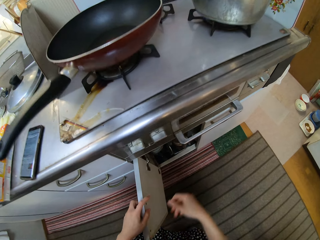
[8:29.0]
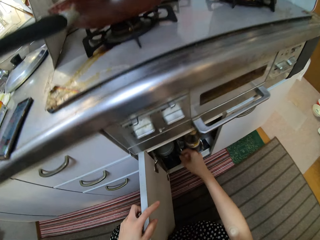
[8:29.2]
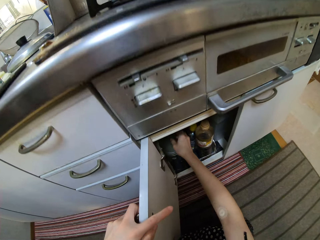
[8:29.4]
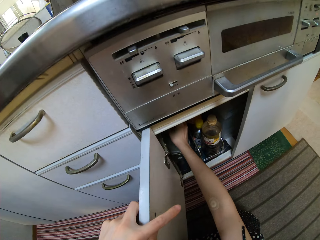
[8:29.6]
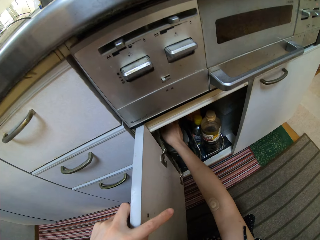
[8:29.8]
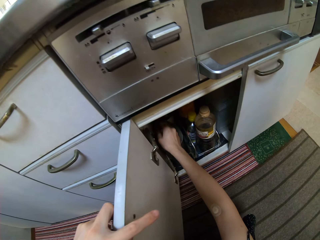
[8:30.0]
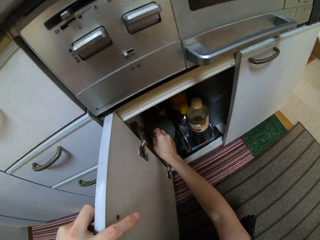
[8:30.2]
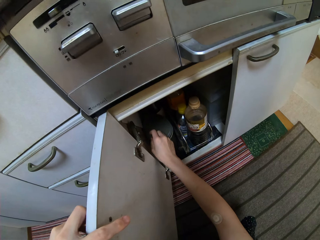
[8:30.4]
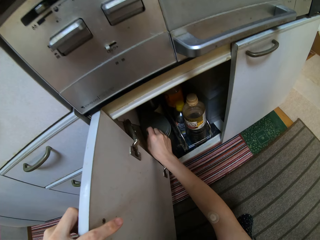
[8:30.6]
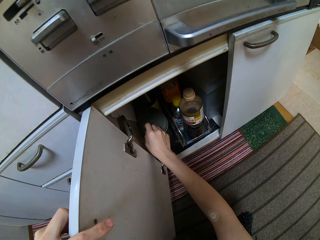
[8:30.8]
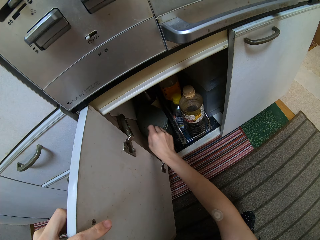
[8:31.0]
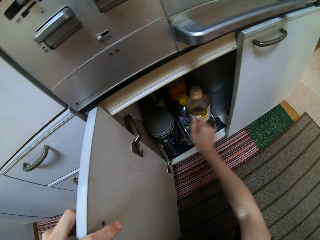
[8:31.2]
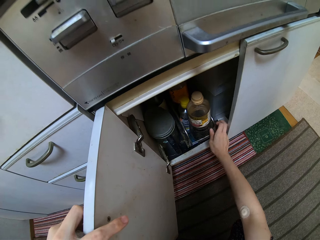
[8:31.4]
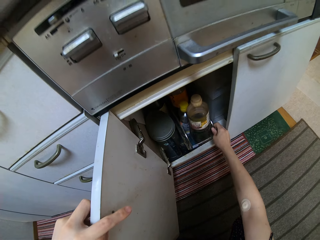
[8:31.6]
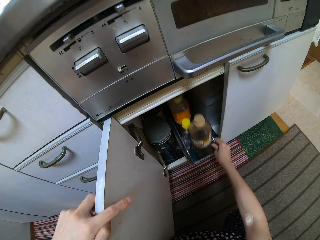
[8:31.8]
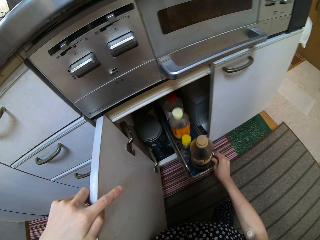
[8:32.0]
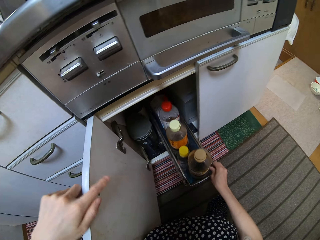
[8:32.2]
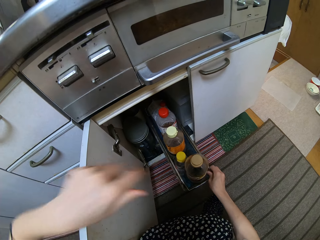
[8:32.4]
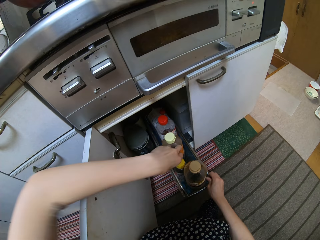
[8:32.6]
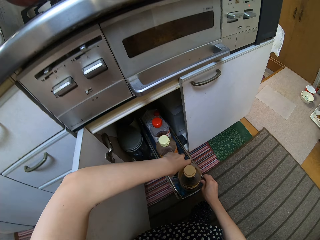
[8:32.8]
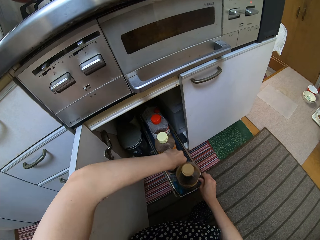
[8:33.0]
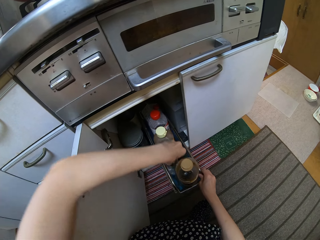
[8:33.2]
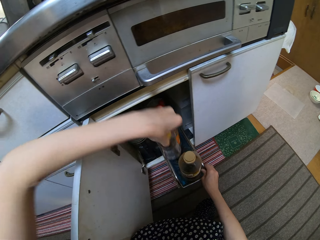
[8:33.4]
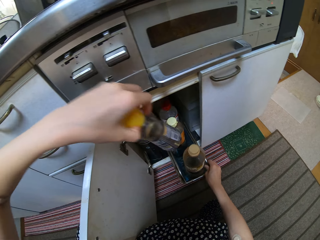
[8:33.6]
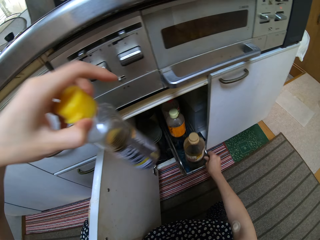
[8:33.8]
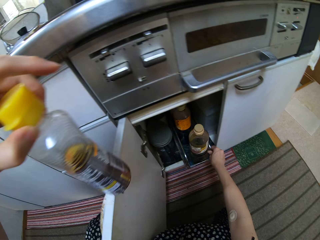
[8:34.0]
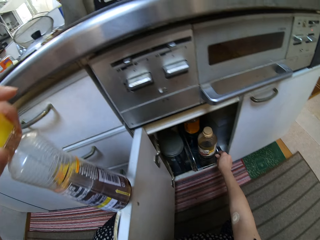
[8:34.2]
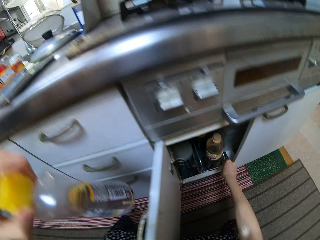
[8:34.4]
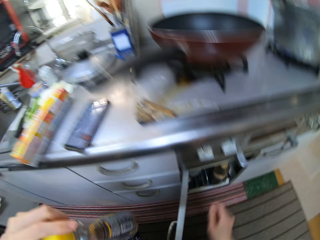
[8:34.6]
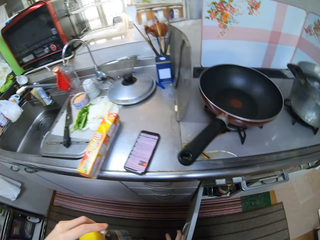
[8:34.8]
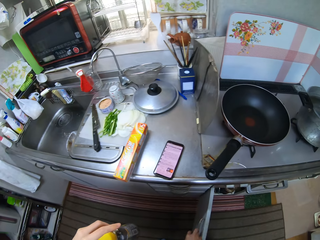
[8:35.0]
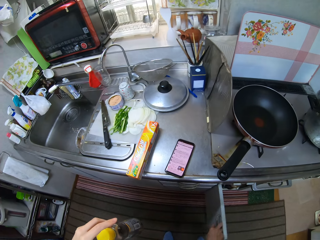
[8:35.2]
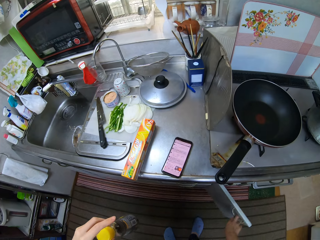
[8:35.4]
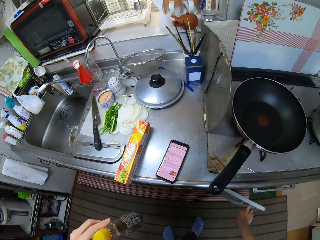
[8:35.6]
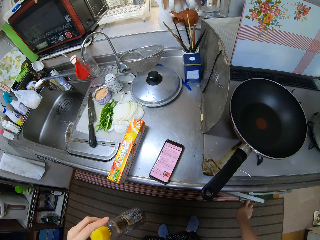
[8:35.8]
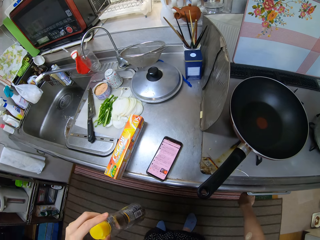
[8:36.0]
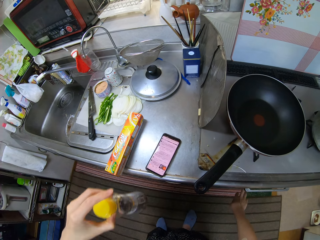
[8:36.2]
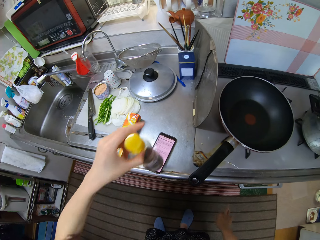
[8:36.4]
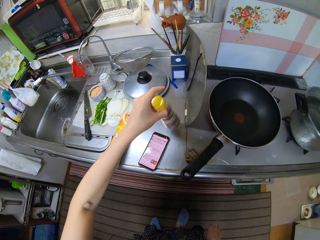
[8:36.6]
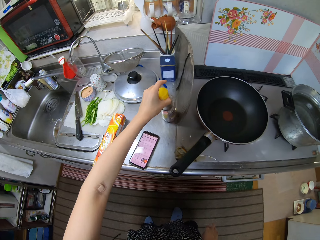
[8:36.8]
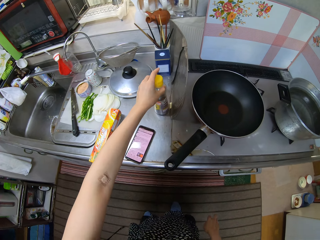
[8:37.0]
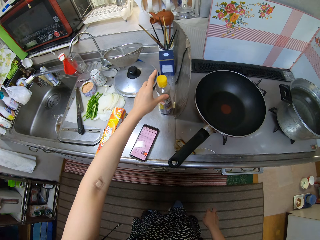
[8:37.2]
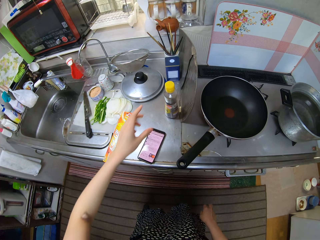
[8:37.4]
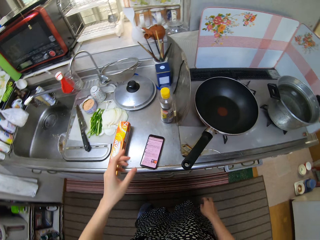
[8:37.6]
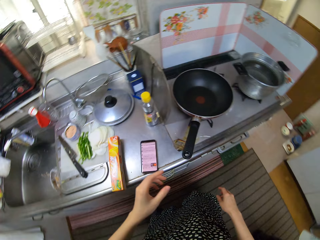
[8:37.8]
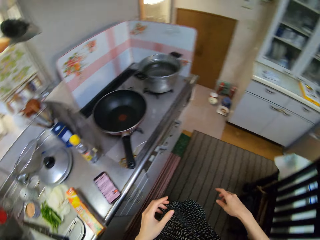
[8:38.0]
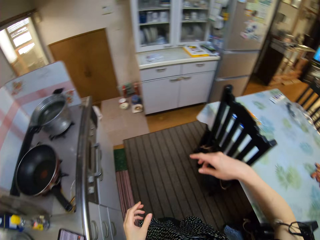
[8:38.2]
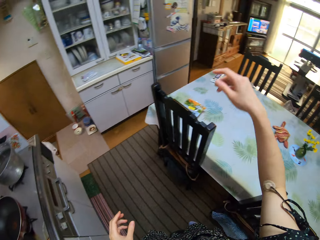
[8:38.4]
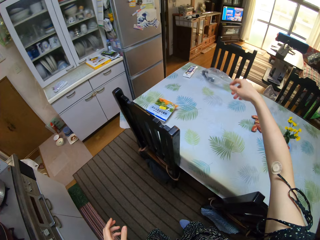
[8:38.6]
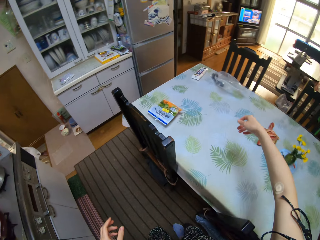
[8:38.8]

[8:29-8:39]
The camera wearer bends down. She pulls out a drawer in the cupboard with her right hand. She picks a bottle of oil from the drawer with her left hand. She pushes in the drawer in the cupboard with her right hand. She stands up. She closes the cupboard with her right hand. She drops the bottle of oil on the counter with her left hand.

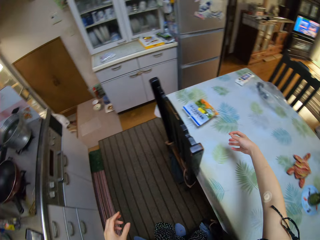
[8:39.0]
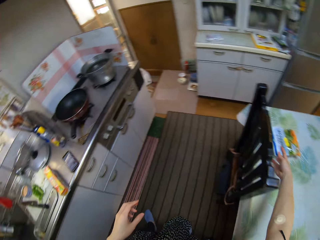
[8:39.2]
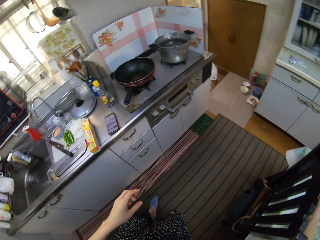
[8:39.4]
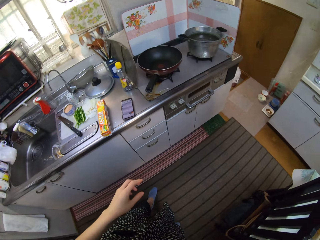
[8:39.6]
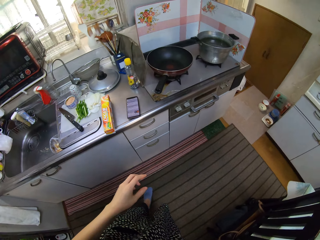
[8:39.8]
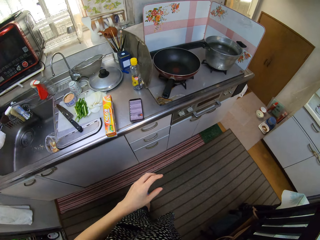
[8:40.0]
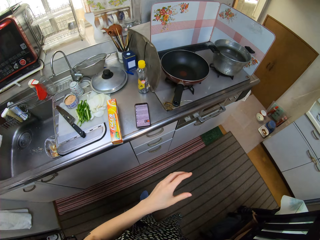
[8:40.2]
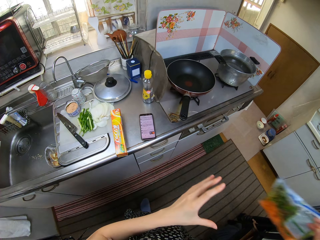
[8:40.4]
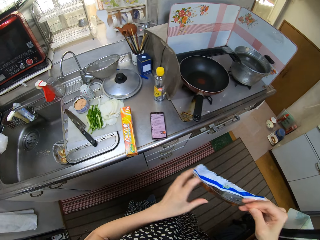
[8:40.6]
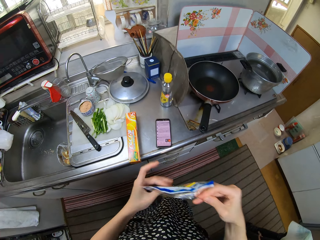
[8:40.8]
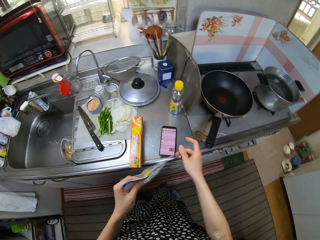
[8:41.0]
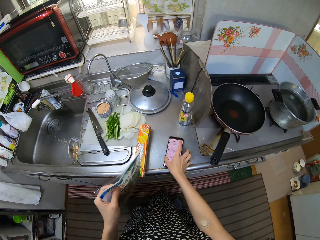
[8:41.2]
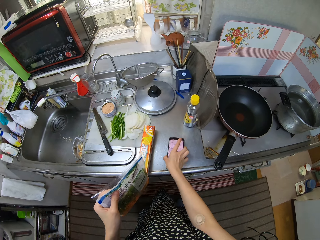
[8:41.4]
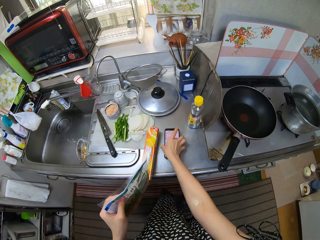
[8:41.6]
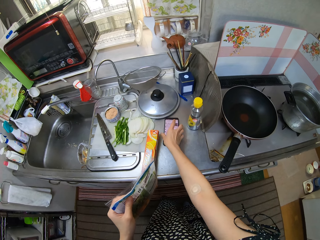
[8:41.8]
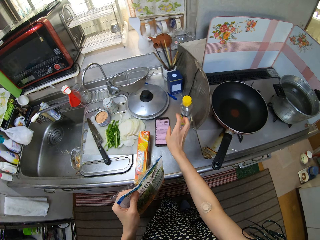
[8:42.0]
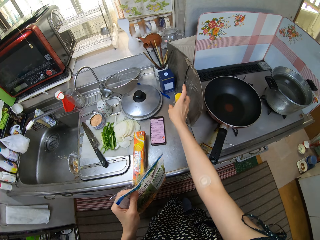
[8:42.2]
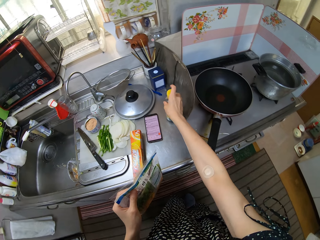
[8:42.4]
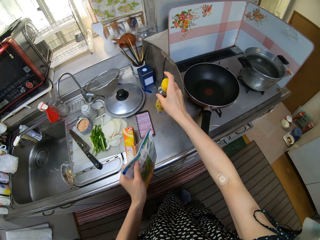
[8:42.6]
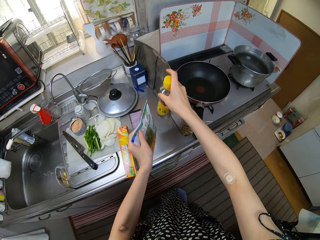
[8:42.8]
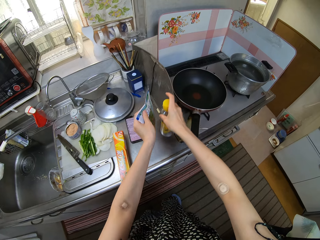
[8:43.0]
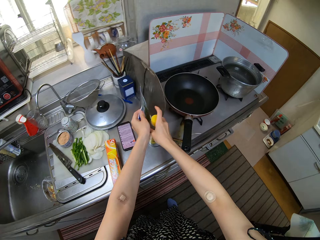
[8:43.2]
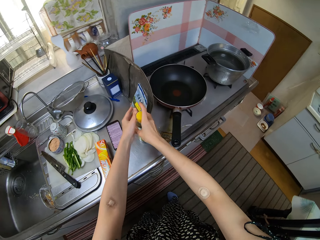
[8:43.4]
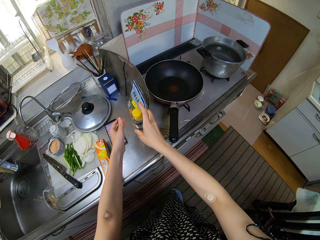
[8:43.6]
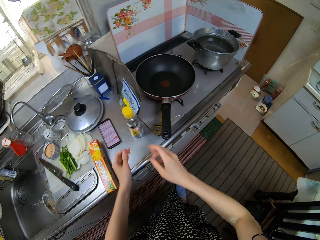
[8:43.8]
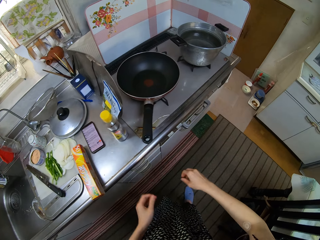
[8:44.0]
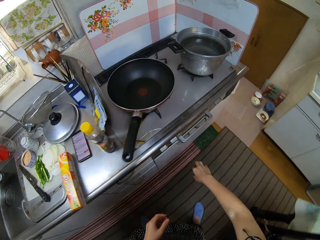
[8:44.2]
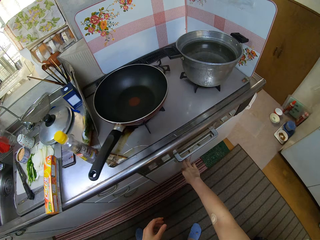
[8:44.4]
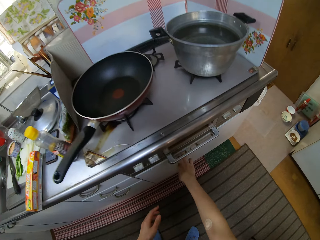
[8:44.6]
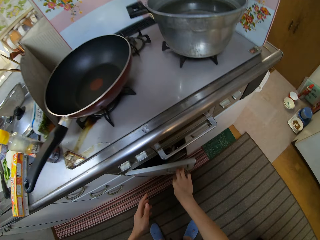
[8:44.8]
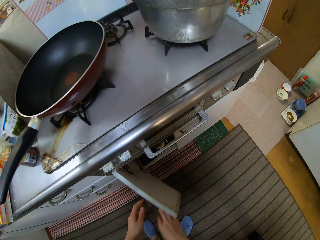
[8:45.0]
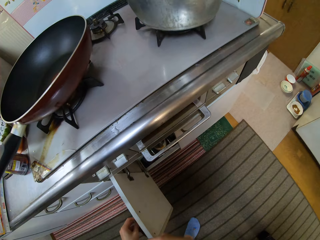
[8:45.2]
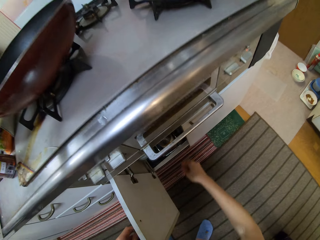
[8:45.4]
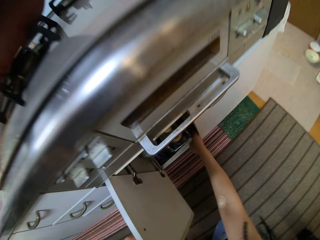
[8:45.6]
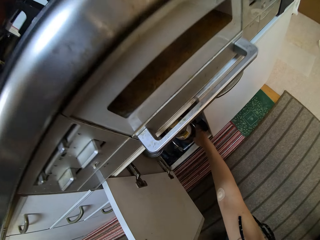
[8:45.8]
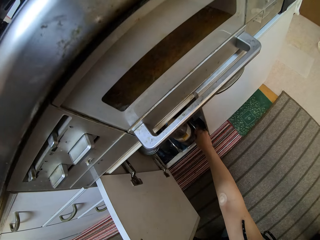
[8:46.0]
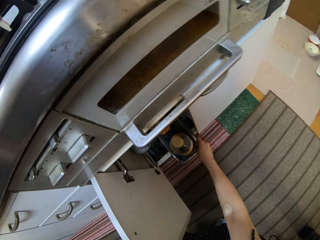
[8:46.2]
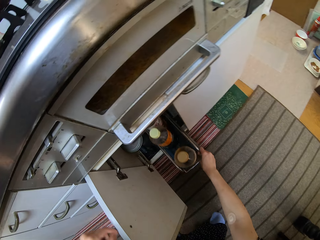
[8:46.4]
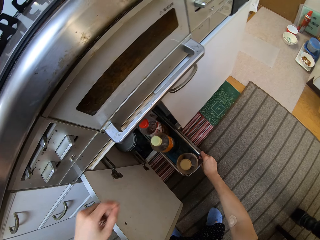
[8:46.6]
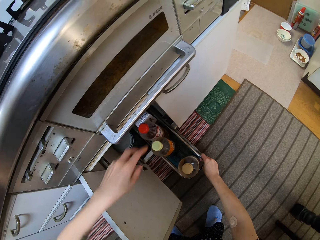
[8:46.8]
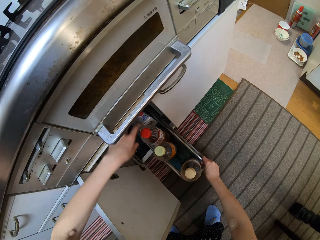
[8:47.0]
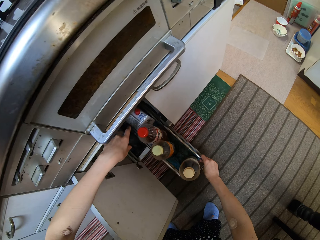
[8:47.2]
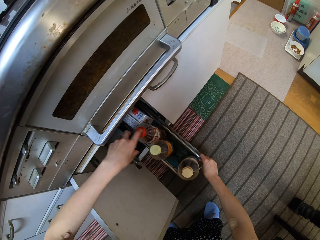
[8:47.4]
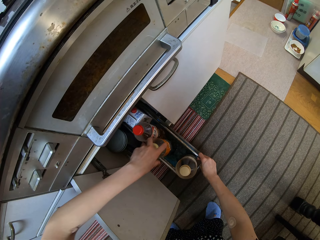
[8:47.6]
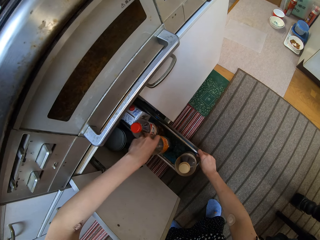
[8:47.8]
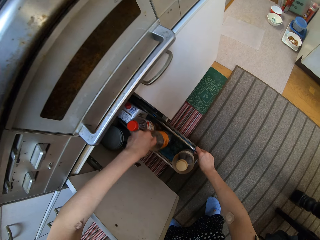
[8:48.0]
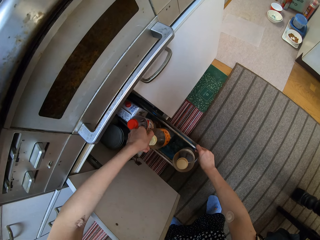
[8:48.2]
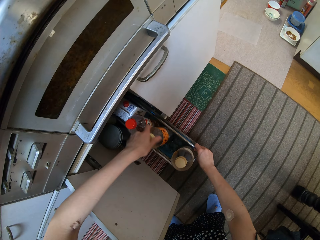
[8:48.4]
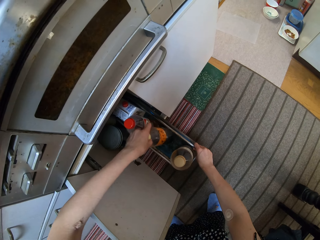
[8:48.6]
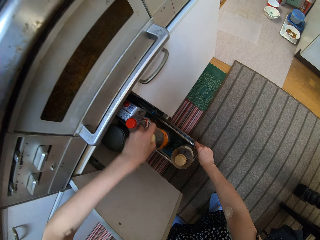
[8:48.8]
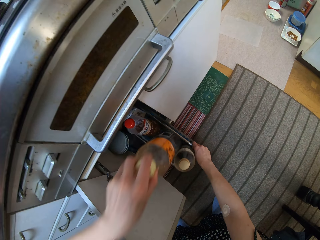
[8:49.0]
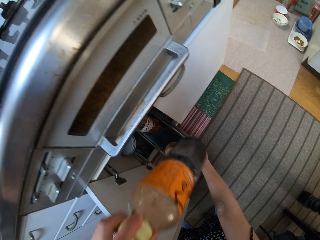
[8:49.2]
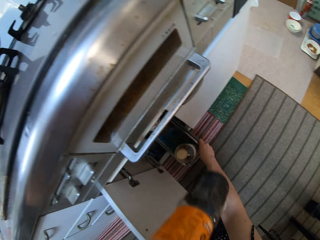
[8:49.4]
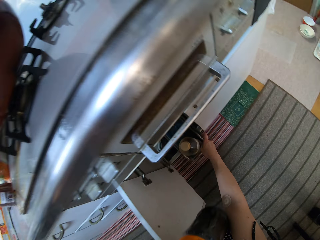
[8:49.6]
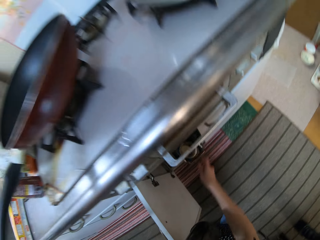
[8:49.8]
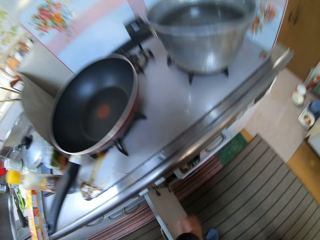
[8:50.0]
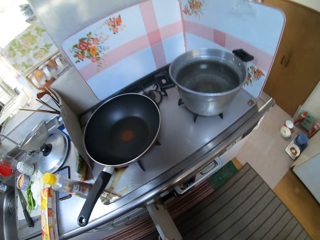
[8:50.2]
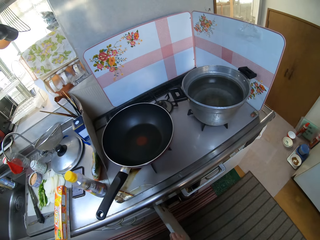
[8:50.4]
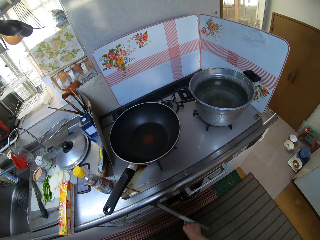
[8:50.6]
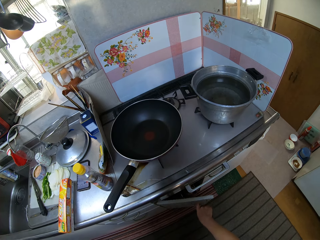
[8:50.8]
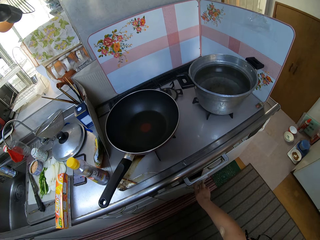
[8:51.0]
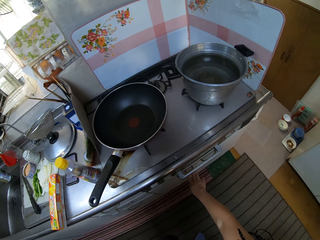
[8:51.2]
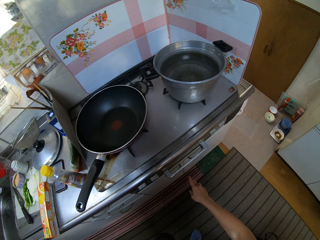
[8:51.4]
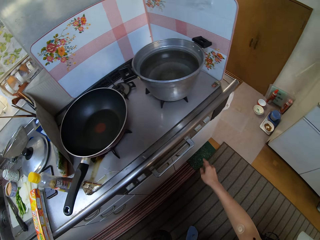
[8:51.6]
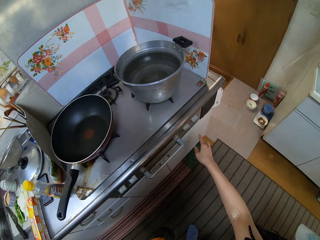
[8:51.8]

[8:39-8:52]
The camera wearer turns sideways. She picks a pack of diced carrot from a dining table with her right hand. She passes the diced carrot to her left hand and holds an object with the left hand. She moves the phone on the counter with her right hand. She moves the bottle of oil on the counter with her right hand. She picks the bottle of oil. She drops the pack of diced carrot on the counter. She places the bottle of oil on the kitchen top. She opens another drawer with her right hand. She pulls out the drawer in the other cupboard with her right hand. She picks a bottle of vinegar or soy sauce from the drawer with her left hand. She turns the bottle. She closes the drawer in the other cupboard with her right hand. She closes the other drawer with her right hand.
